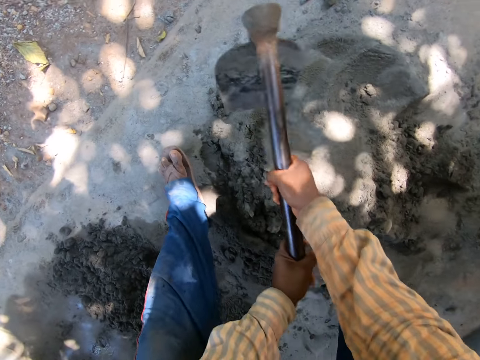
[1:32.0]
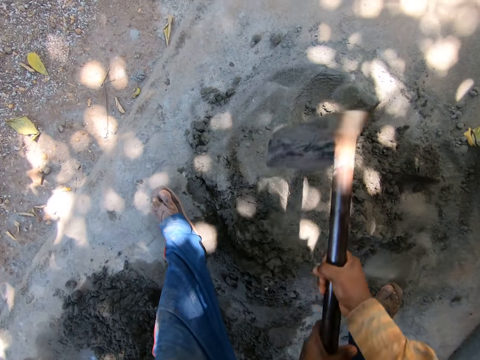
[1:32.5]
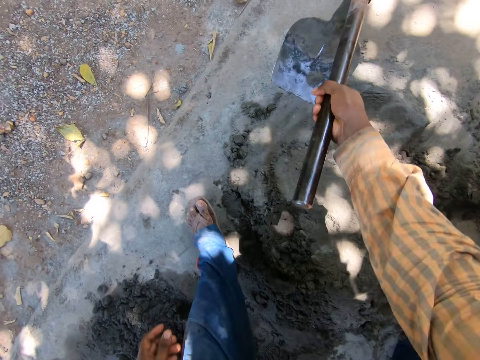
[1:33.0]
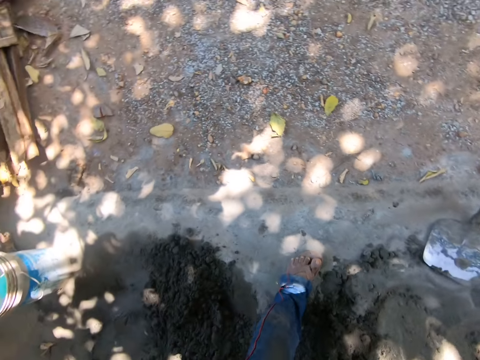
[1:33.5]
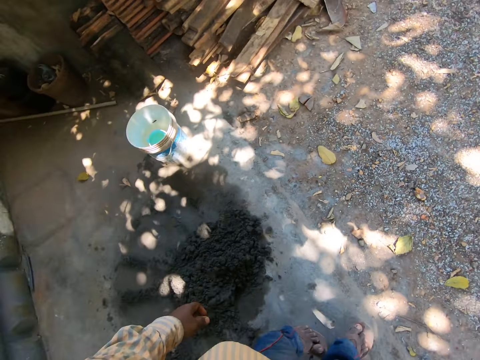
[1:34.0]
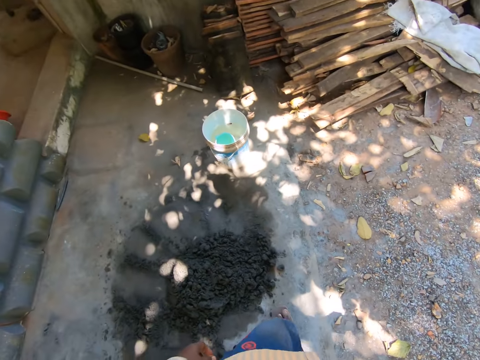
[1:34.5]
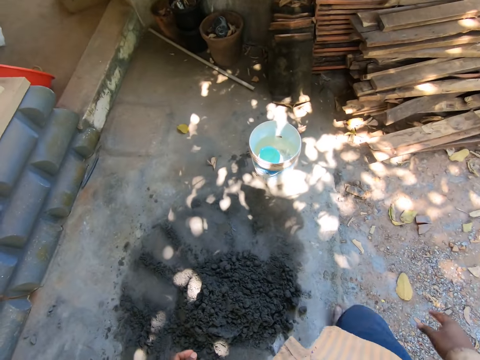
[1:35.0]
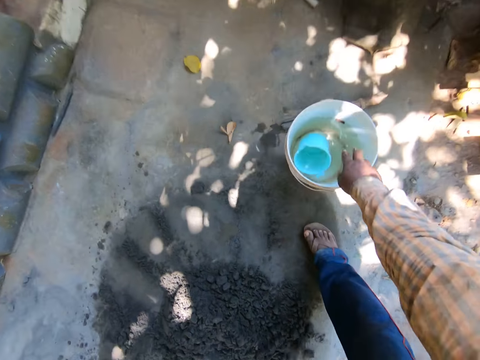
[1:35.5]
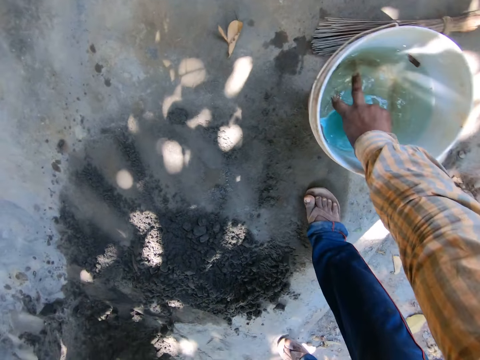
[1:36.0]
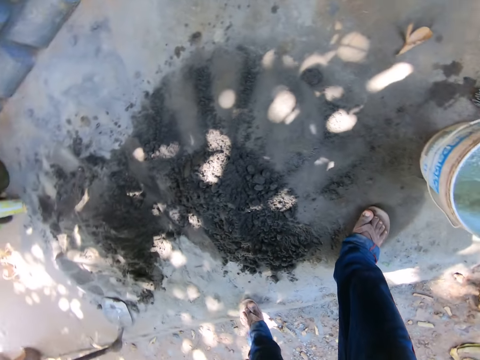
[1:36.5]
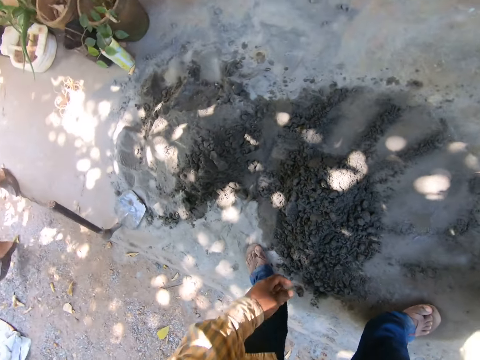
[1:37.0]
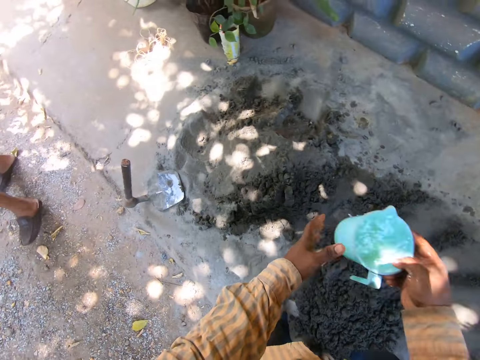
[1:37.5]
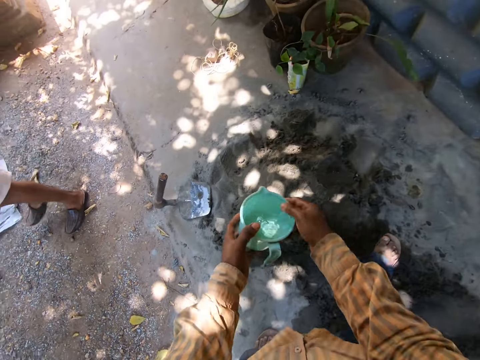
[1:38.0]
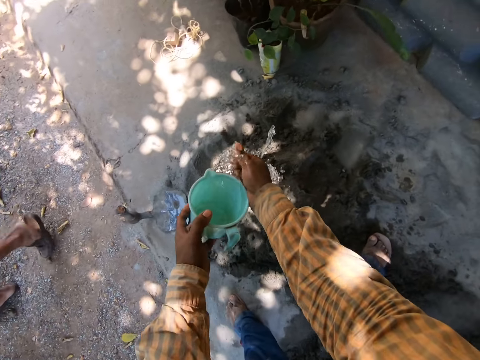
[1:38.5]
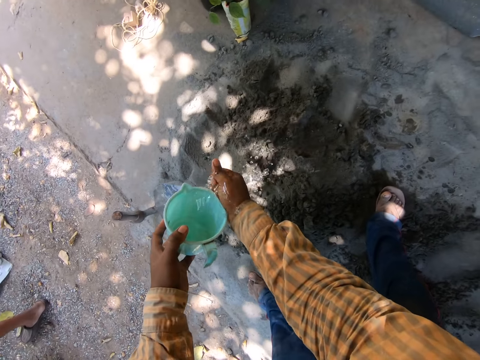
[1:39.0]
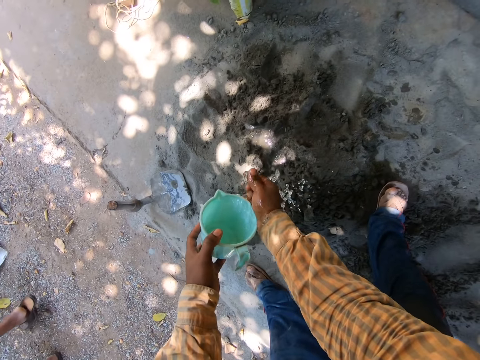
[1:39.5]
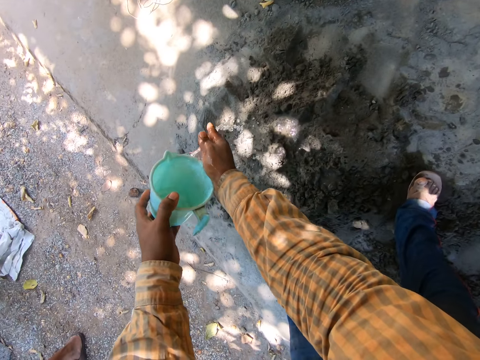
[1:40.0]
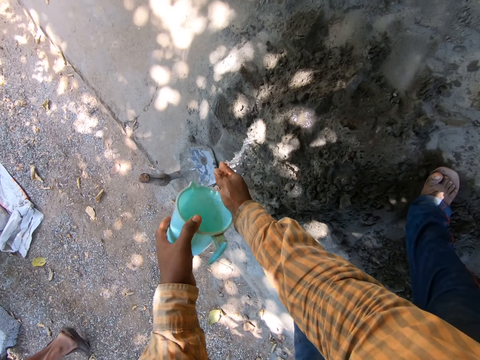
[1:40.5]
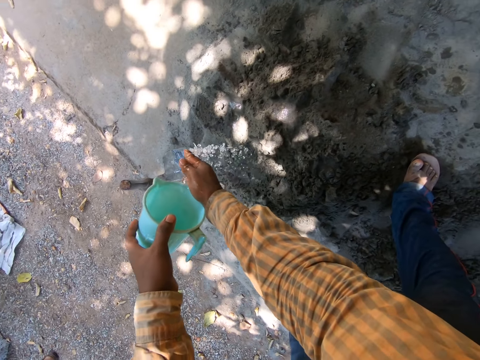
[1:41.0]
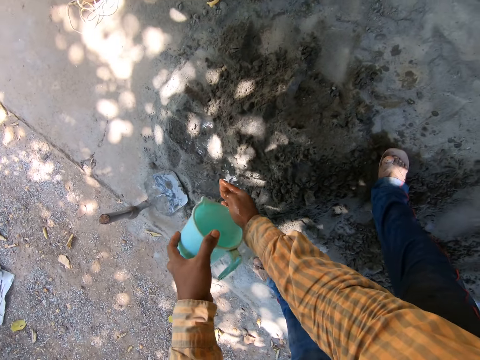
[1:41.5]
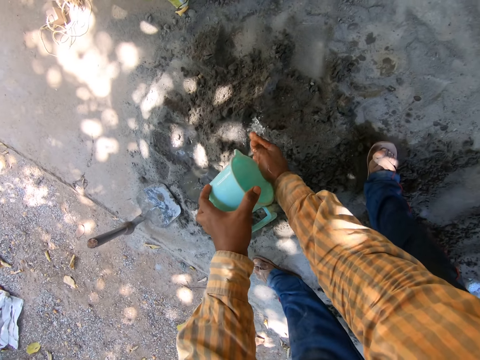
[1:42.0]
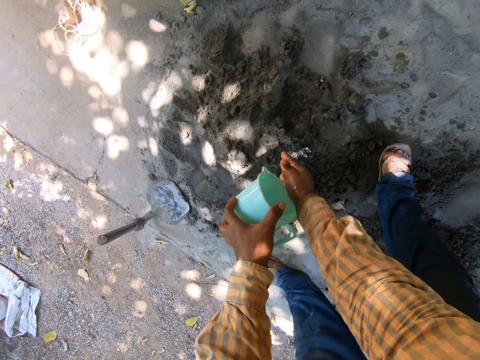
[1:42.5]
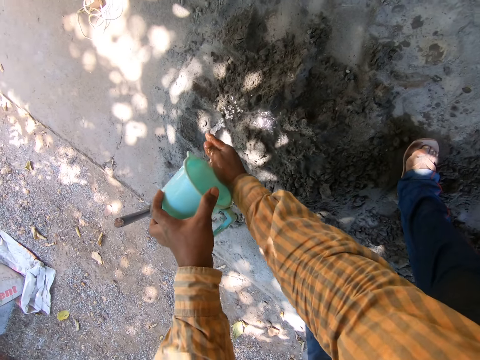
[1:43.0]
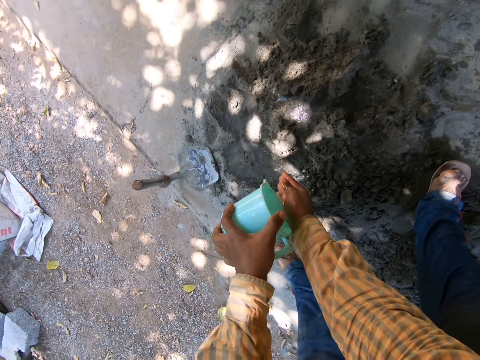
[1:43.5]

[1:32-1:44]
The camera wearer removes the left hand from the hoe. They put the hoe to the ground. They walk on a pavement. They pick up the jar from the bucket of water. They fetch water from the bucket with a mug. They pour water on the mortar. They pass the mug to the left hand from the right hand. A lady walks on a pavement. The camera wearer carries the mug with water.

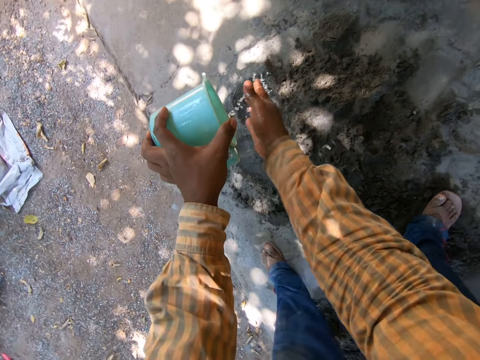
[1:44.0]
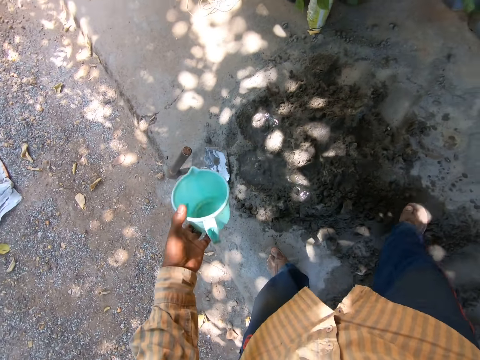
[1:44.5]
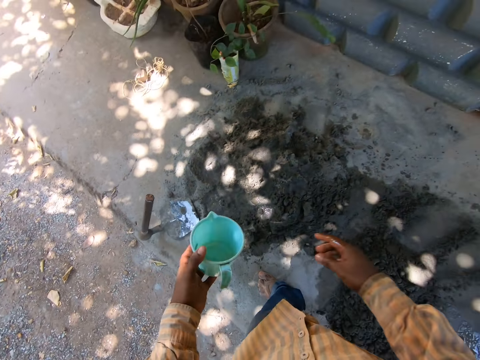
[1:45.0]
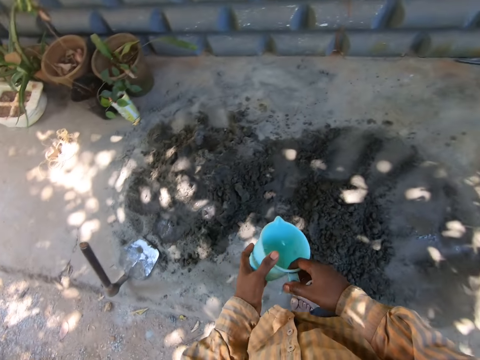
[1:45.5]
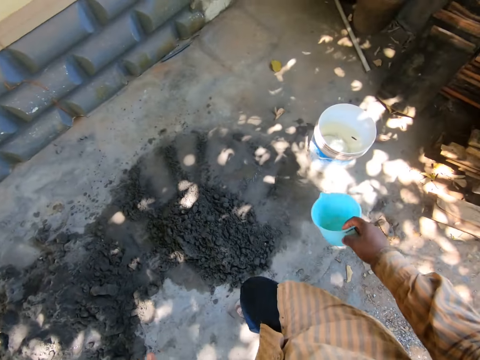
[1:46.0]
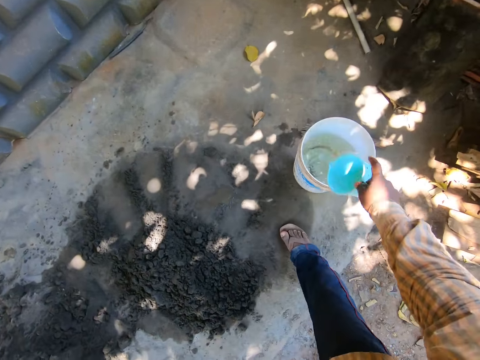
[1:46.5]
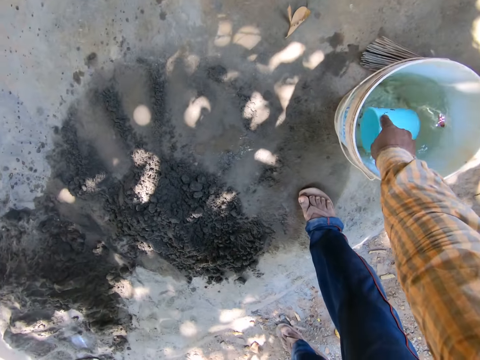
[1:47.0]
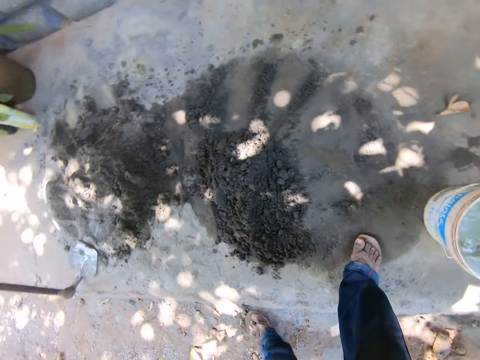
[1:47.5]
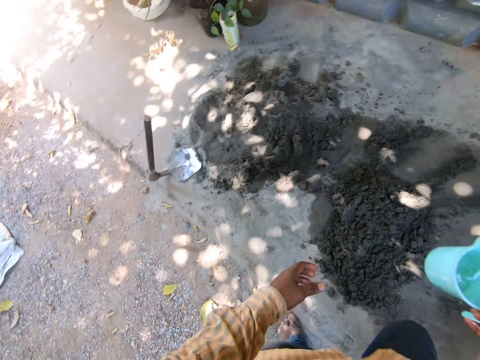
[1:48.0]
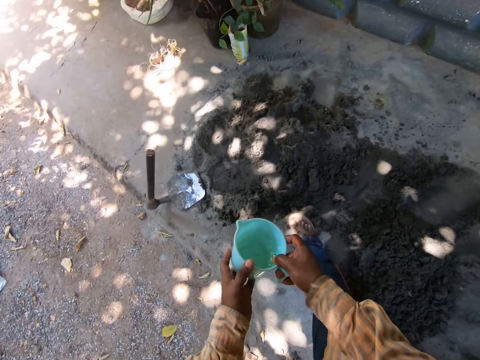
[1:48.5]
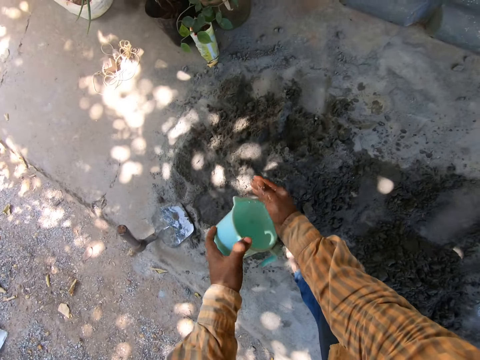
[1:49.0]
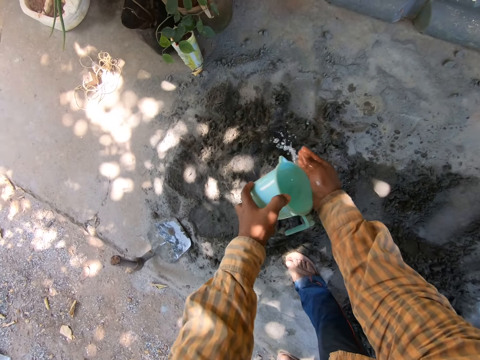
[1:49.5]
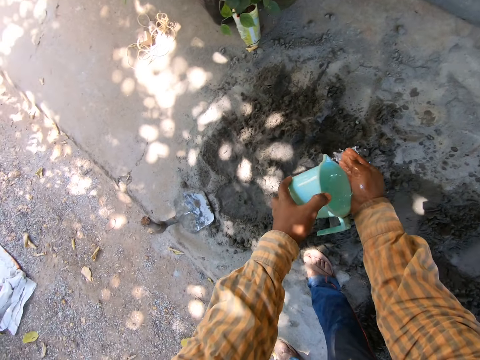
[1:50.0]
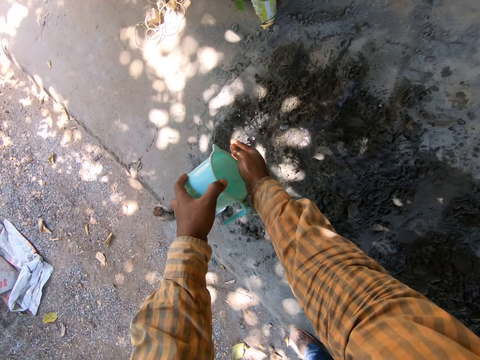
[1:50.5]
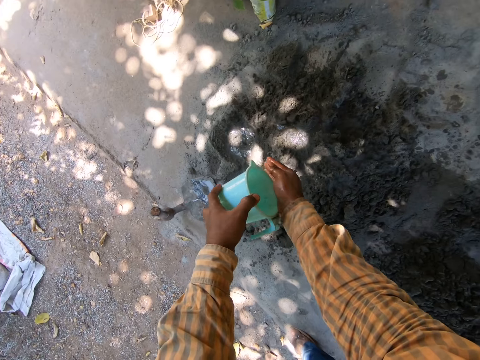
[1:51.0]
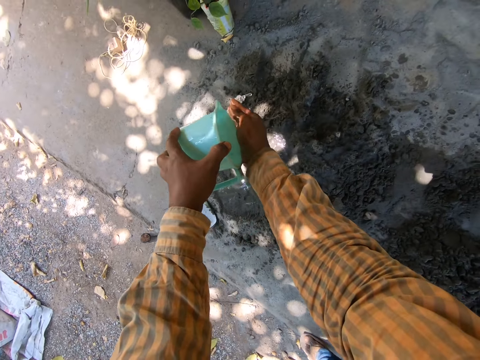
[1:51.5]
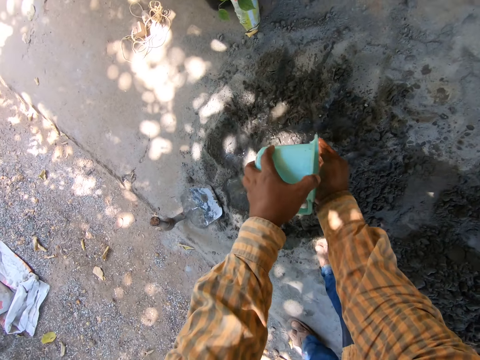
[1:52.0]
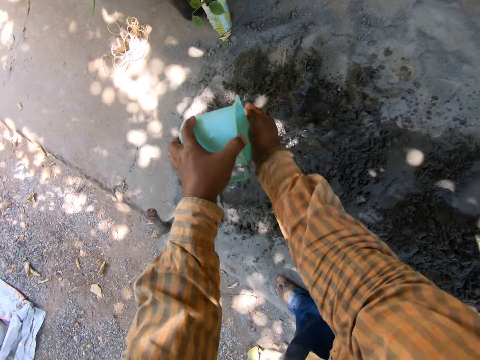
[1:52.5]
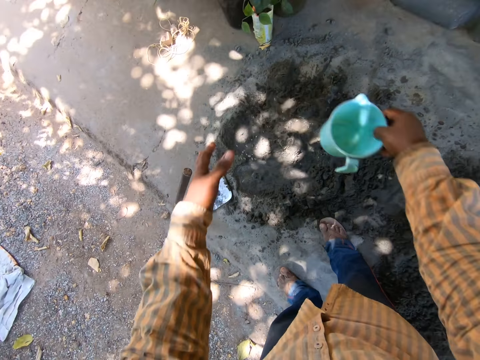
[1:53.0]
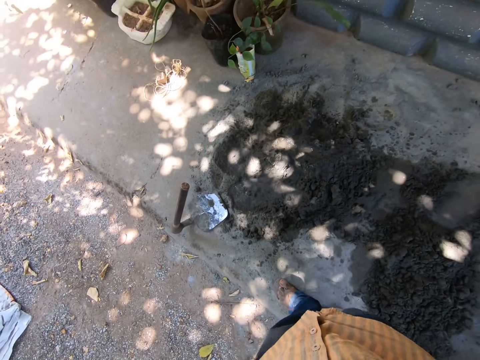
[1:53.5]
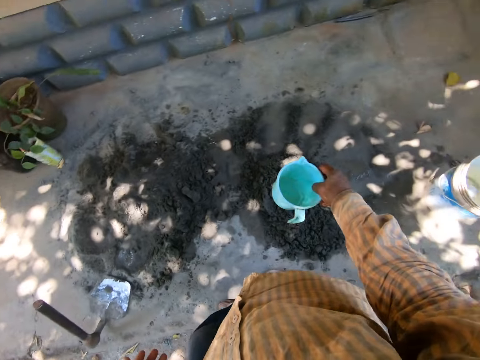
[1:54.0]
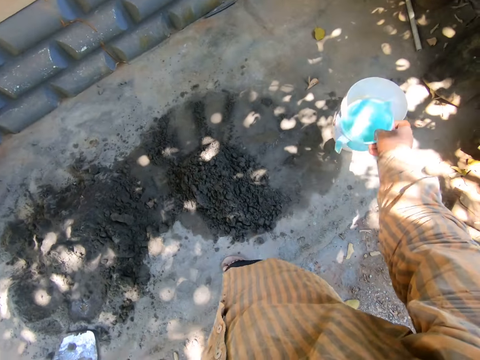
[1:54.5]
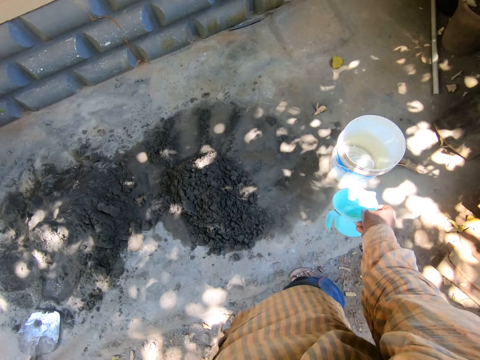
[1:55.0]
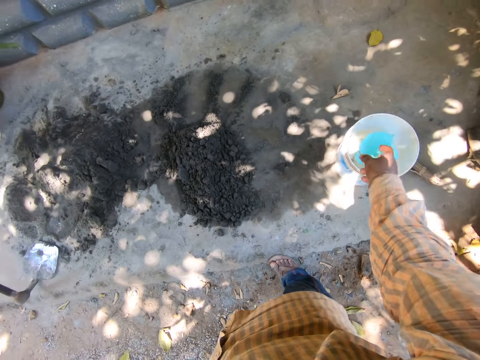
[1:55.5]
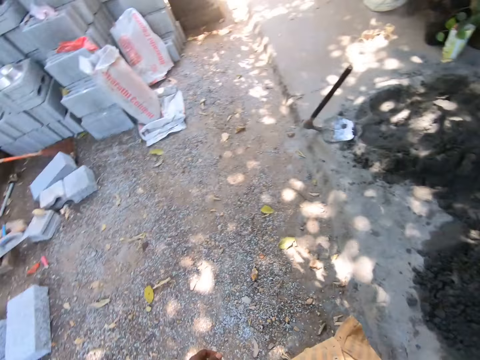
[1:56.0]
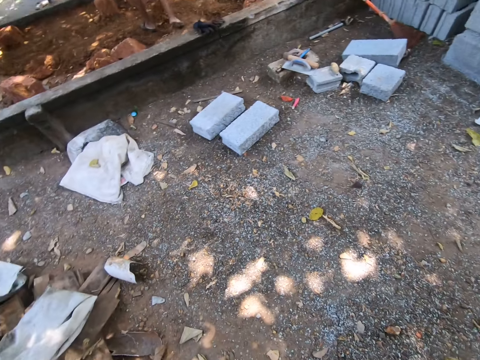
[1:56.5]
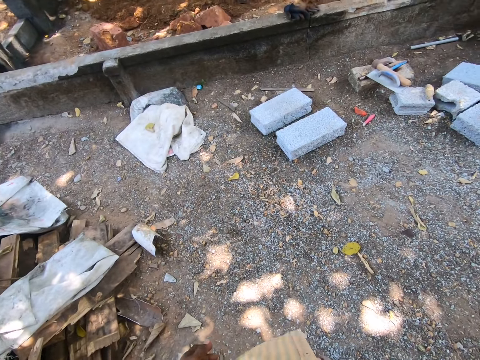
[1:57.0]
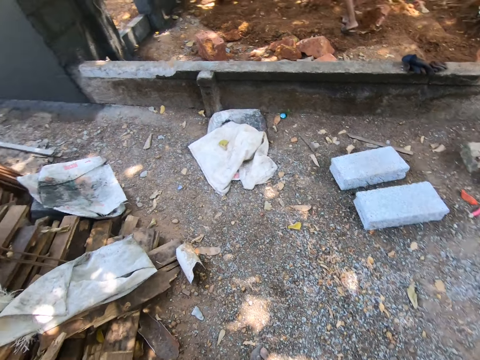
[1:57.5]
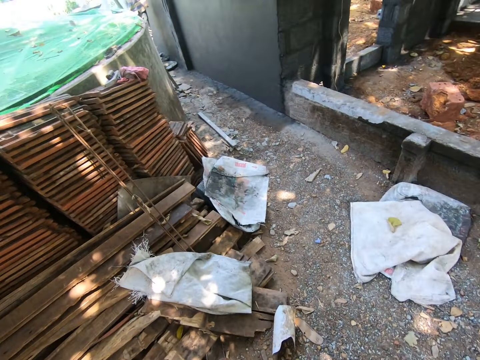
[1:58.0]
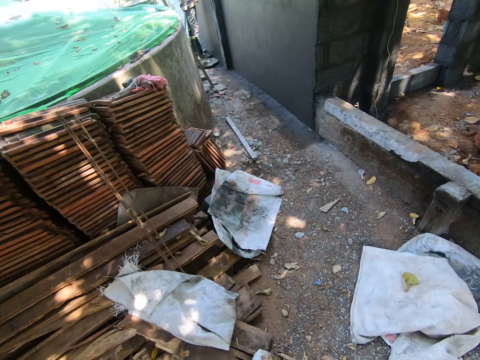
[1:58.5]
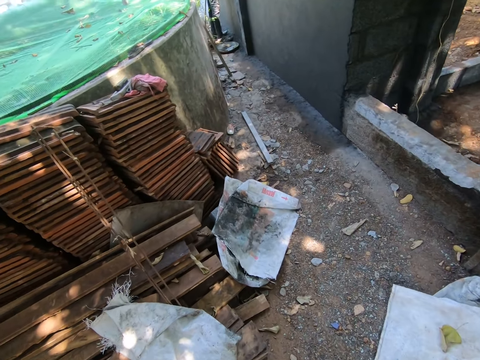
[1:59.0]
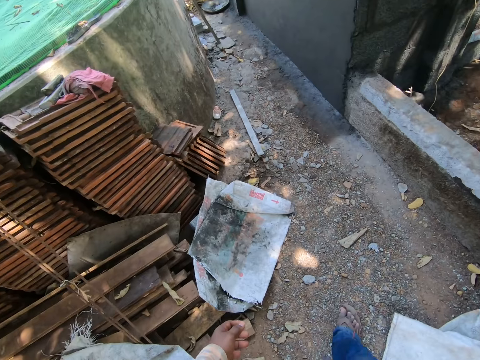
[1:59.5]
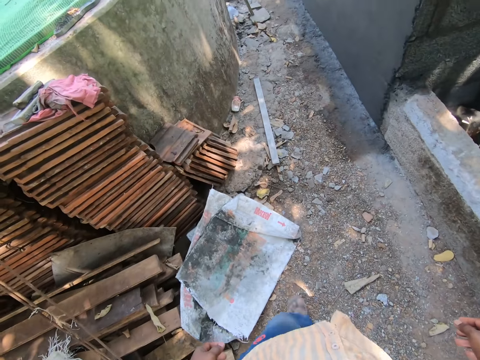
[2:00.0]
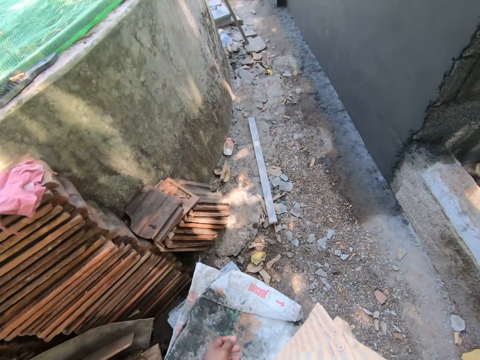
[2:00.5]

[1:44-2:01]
The camera wearer passes the mug to the right hand. They dip the mug in the water bucket. They fetch water with the mug from the bucket. They carry the mug with both hands. They pour water on the mortar. They throw the mug in the water bucket. They walk on a pavement. They look around. They move around.
